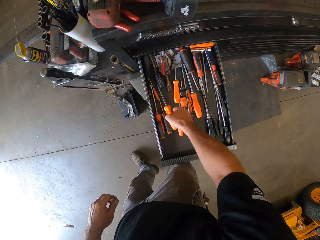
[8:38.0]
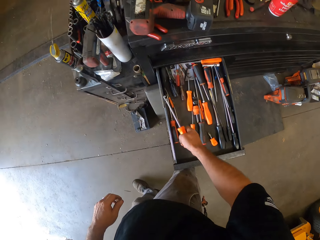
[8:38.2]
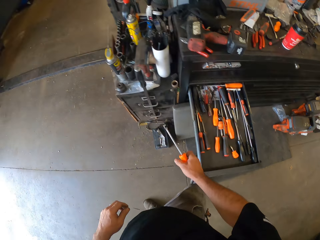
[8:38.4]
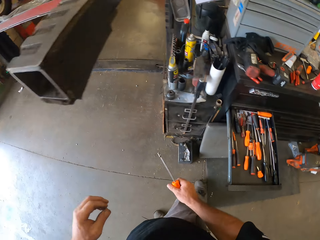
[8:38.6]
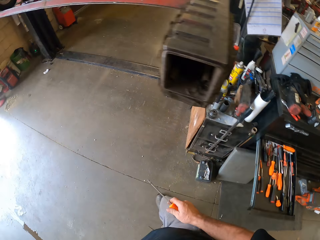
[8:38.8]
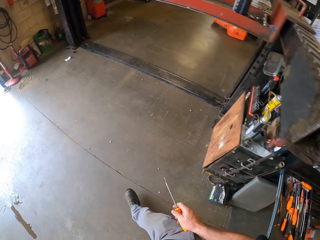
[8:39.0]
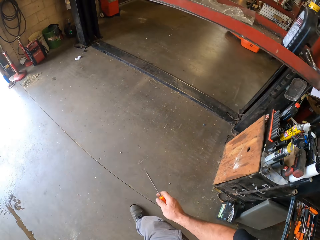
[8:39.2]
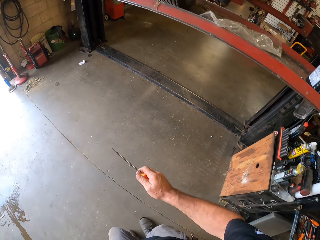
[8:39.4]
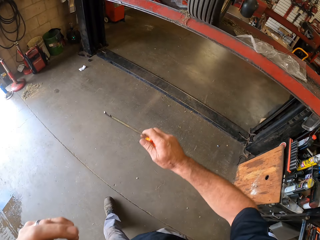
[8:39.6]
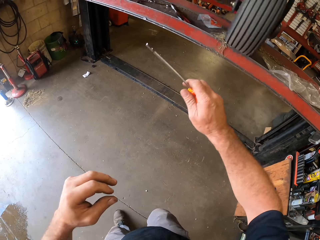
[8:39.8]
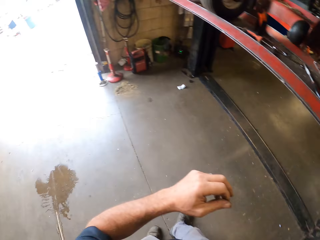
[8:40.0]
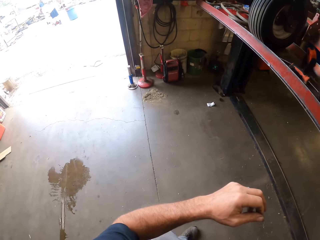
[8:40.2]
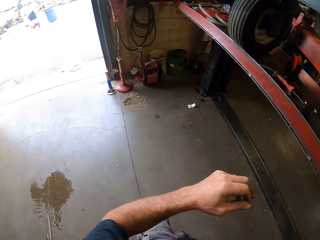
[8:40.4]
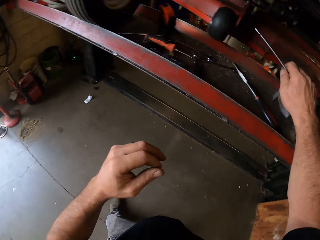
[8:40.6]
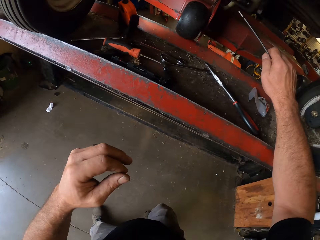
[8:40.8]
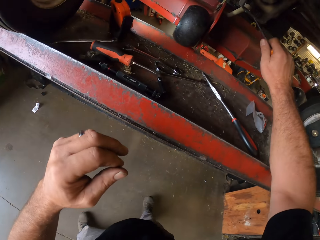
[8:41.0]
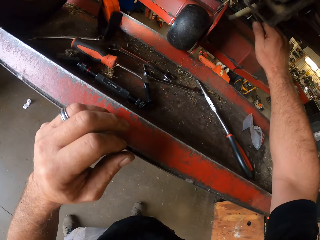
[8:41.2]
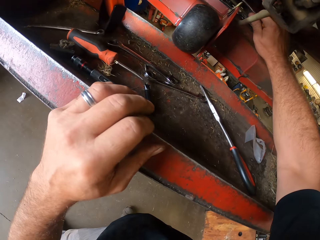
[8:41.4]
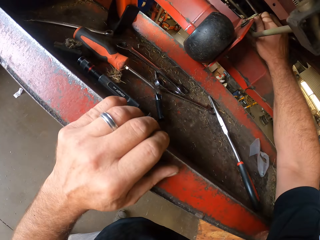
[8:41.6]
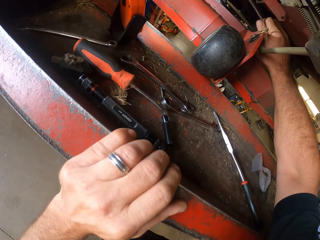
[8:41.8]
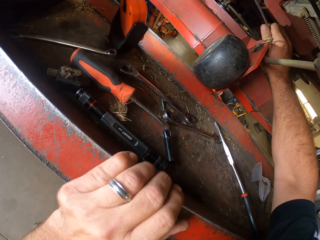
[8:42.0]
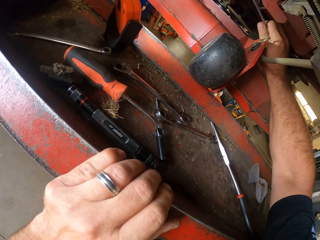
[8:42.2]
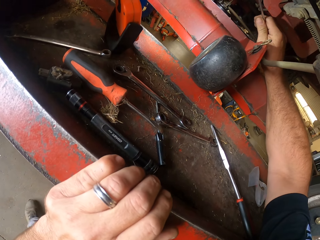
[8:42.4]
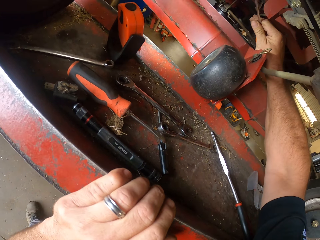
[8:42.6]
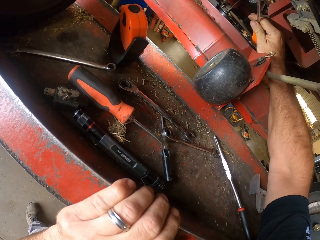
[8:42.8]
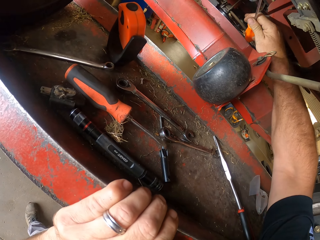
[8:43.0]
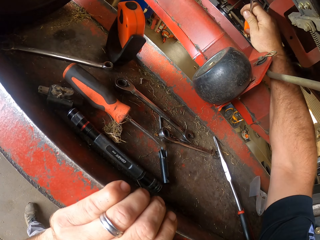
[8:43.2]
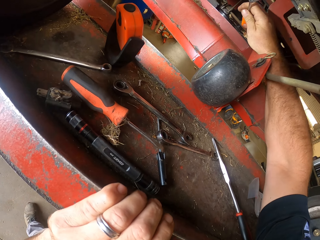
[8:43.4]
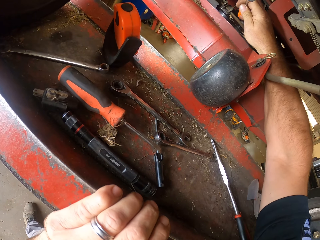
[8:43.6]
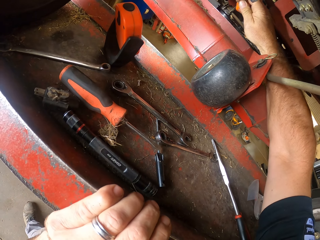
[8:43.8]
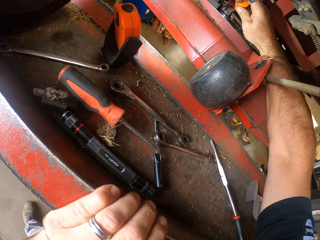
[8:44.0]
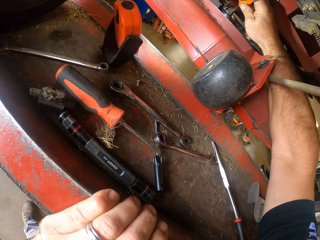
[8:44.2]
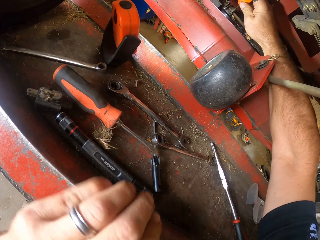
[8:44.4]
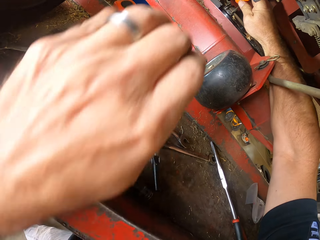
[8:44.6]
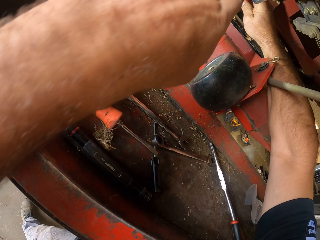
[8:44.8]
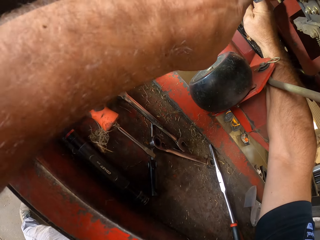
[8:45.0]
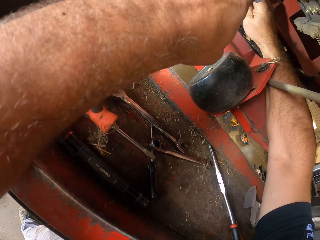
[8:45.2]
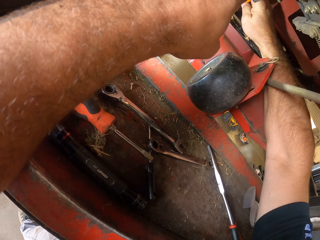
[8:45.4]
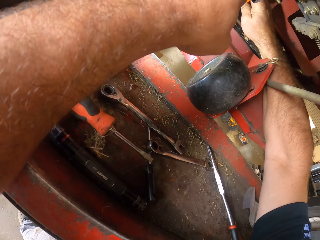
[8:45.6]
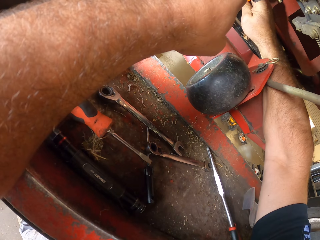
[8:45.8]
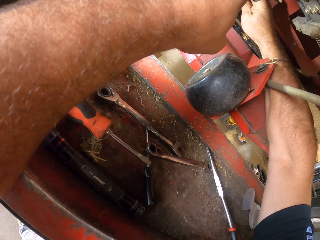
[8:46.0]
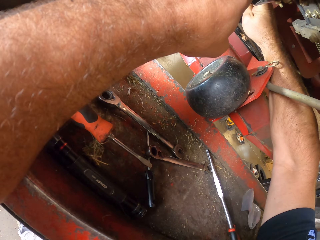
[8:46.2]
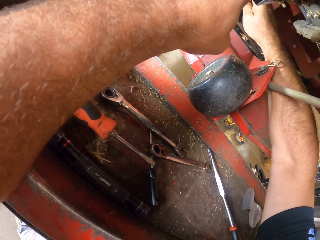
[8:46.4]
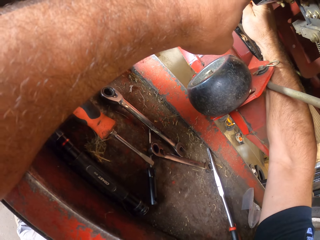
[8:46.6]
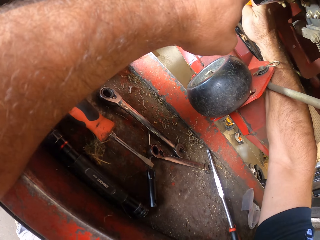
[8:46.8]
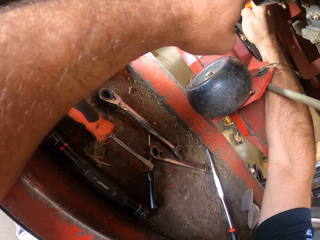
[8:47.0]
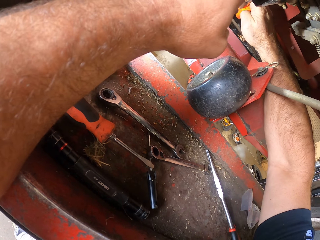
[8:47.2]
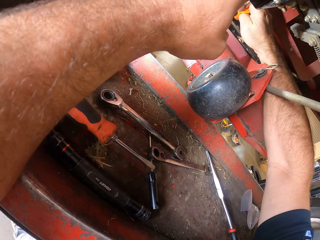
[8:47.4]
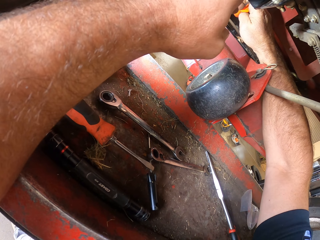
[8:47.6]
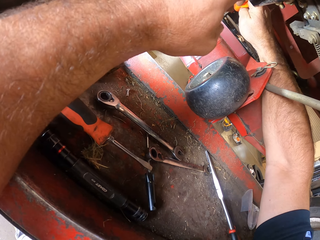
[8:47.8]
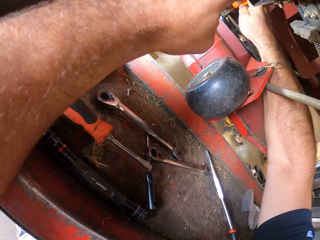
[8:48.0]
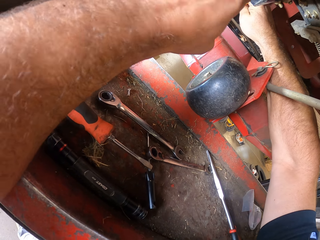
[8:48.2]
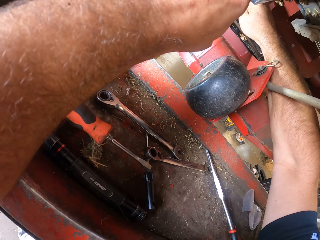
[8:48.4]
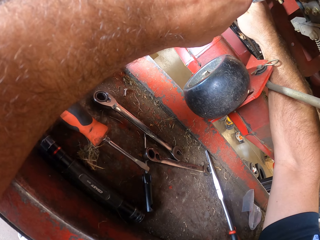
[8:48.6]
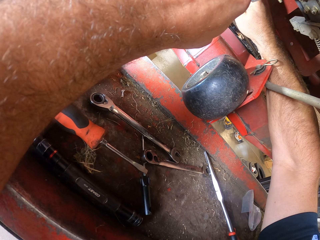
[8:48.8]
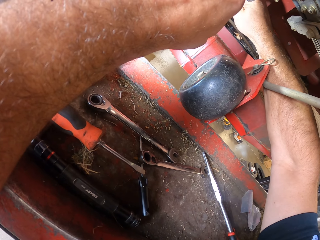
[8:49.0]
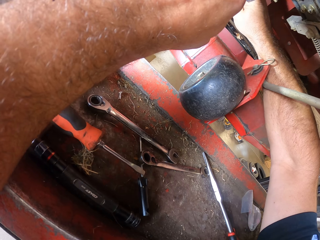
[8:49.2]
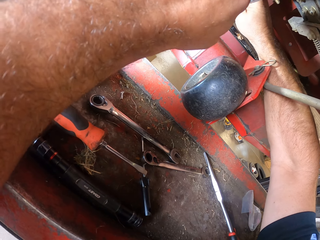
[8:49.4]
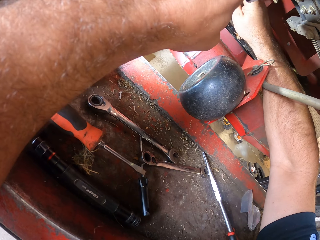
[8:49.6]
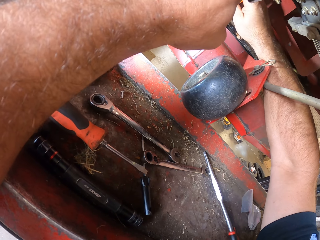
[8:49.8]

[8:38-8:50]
The camera wearer picks out a screwdriver from the drawer with his right hand. He walks to the other side. He moves the left hand towards the face. He moves the hand away from the face. He moves the screwdriver to the lawn mower. He moves the left hand. He works on the machine with the screwdriver. He rests the hand on the post car lift. He moves the left hand. He holds the lawn mower. He fixes the lawn mower.

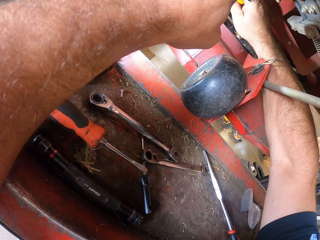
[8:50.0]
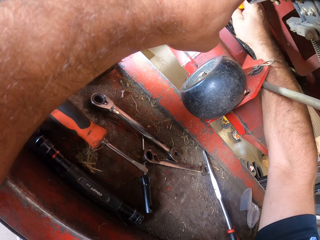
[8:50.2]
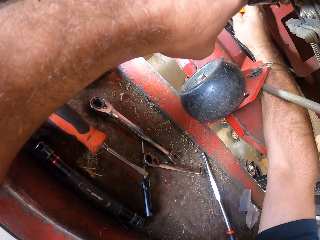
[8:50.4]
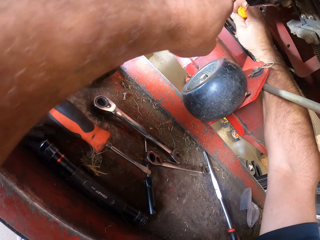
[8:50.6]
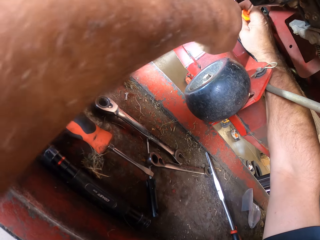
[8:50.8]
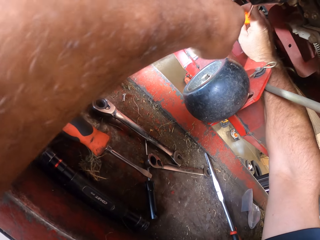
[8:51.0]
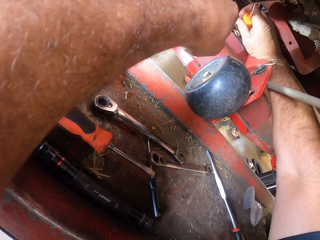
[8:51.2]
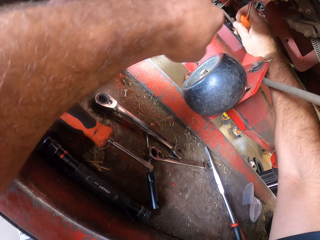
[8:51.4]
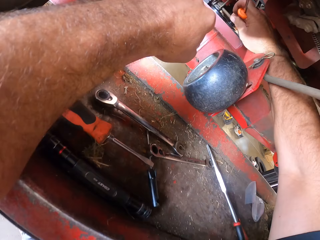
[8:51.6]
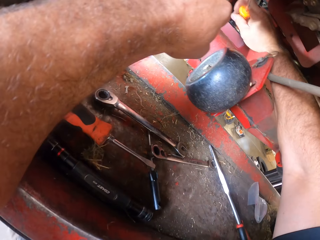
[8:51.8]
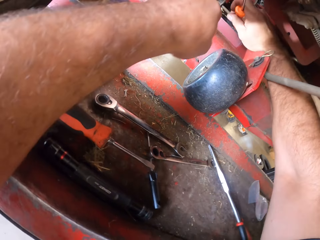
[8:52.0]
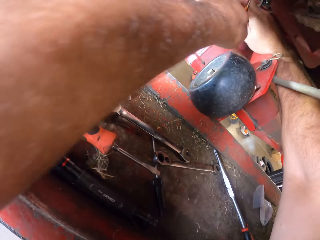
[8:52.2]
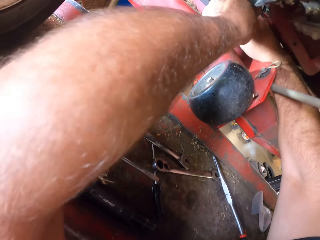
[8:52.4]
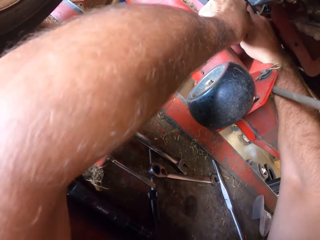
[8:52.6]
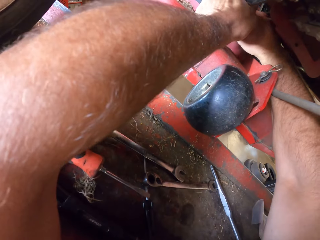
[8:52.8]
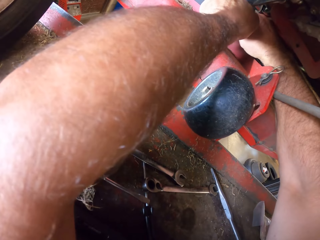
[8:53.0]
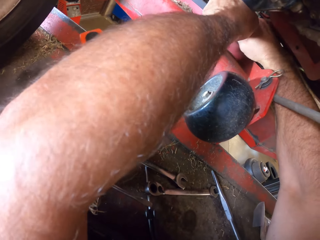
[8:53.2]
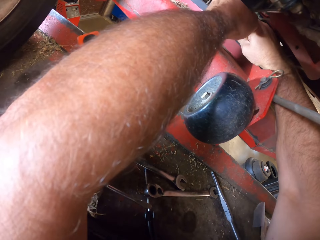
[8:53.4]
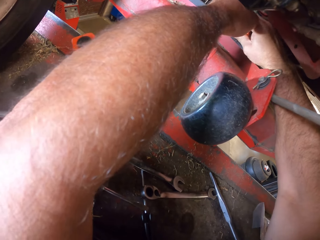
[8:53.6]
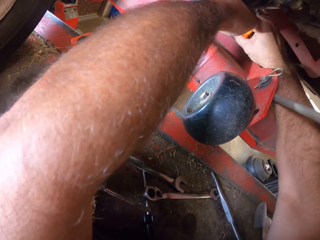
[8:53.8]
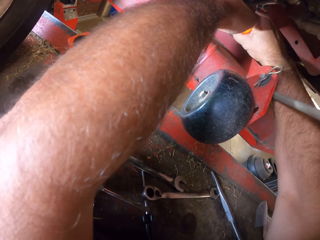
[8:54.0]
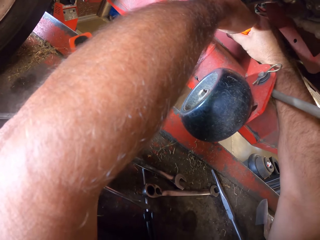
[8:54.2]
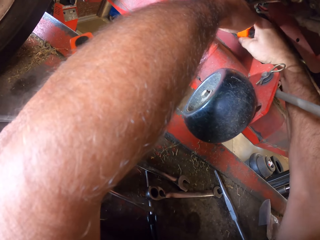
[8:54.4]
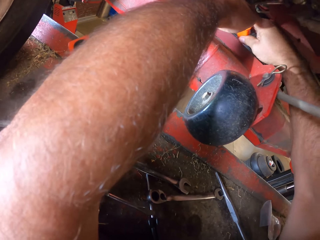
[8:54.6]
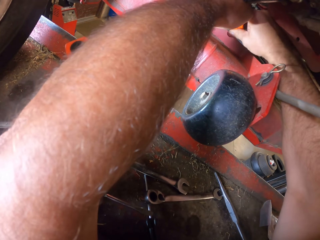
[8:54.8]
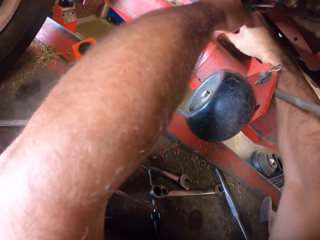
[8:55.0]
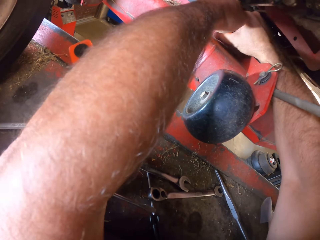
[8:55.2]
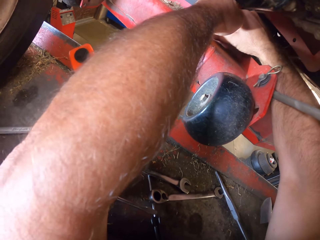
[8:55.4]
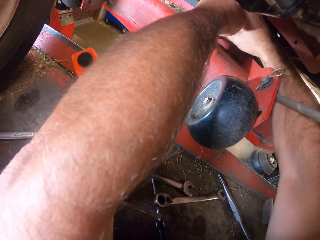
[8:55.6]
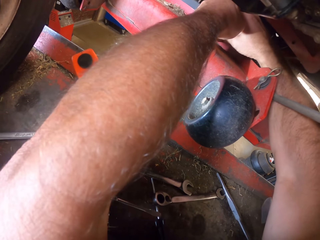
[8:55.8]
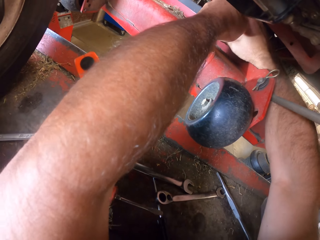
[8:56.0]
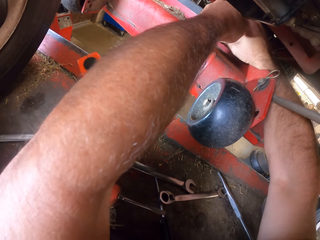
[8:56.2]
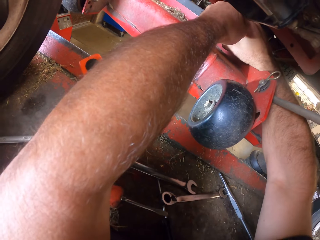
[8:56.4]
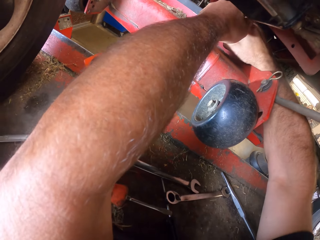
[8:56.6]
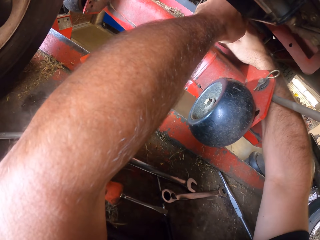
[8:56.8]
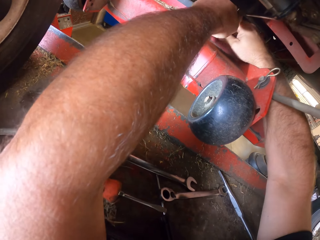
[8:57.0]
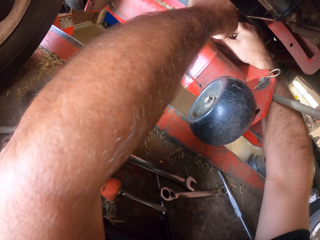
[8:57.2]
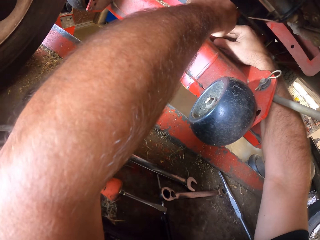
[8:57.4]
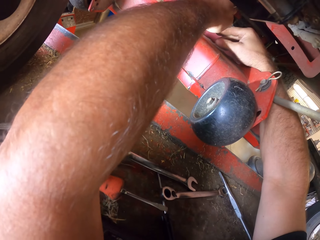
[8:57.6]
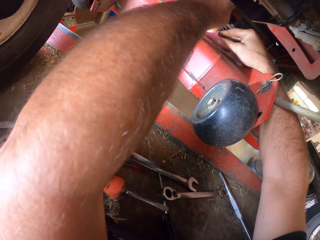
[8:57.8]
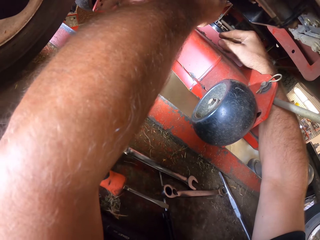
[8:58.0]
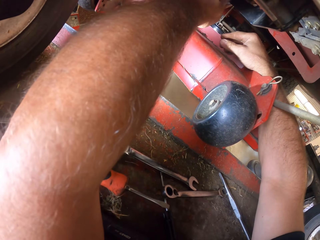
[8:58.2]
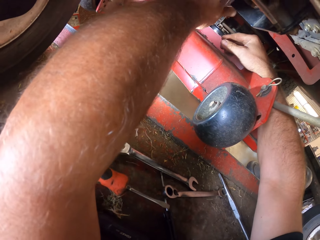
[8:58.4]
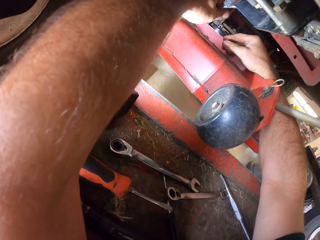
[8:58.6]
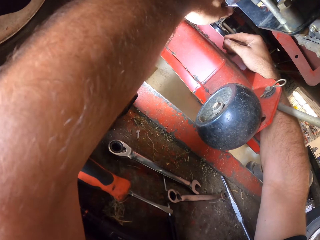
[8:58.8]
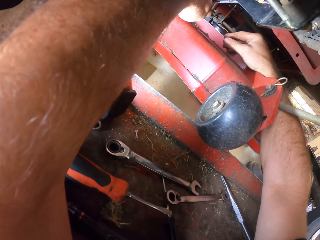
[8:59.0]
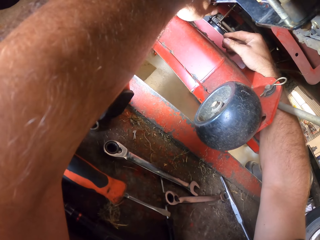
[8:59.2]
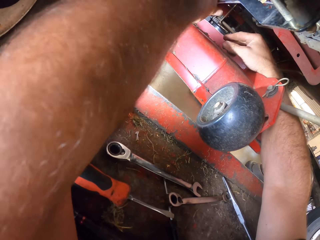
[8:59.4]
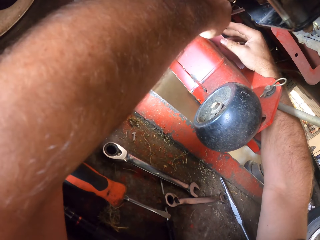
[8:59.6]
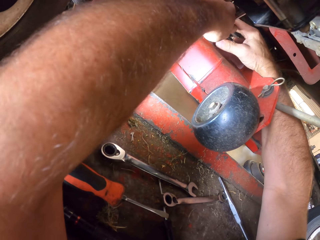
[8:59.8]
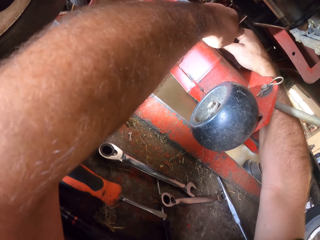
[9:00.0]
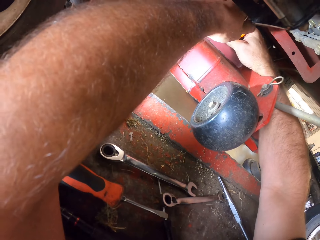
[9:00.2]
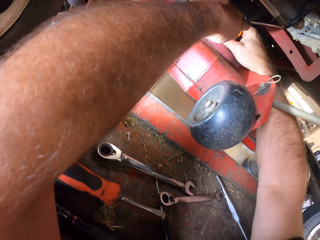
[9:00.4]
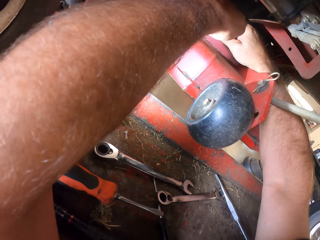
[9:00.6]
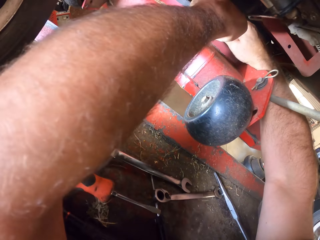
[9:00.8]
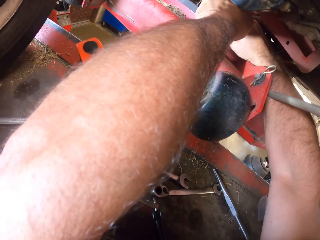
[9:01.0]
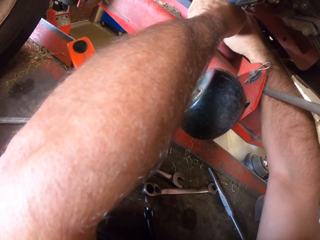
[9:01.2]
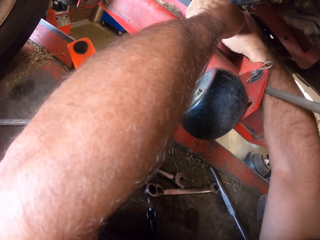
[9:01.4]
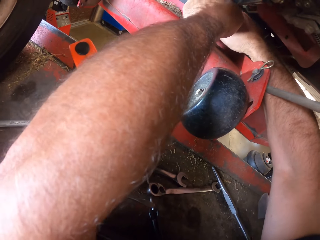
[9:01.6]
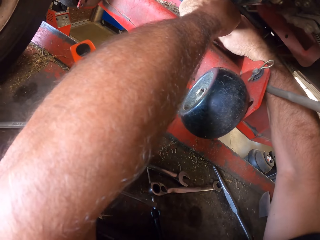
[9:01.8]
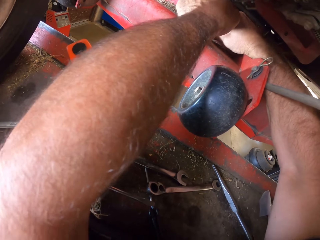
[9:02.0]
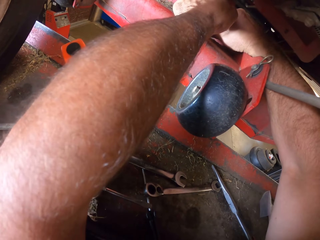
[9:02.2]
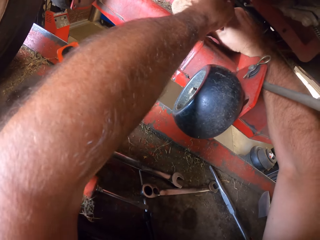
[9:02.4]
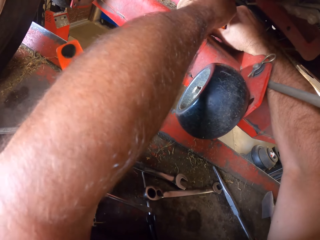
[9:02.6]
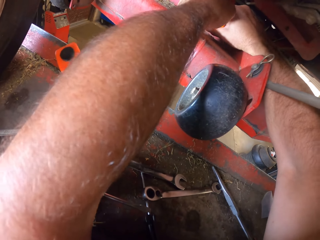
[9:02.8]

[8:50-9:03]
The camera wearer removes the hand from the lawn mower. They hold the screwdriver, fix the lawn mower. They move the screwdriver. They hold the screwdriver with the right hand.
